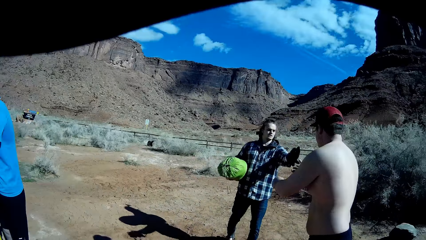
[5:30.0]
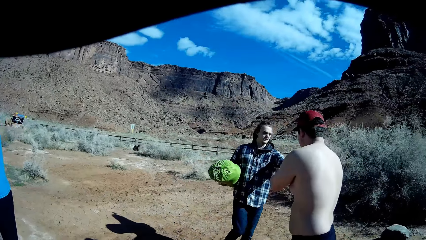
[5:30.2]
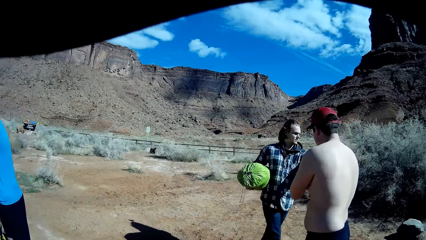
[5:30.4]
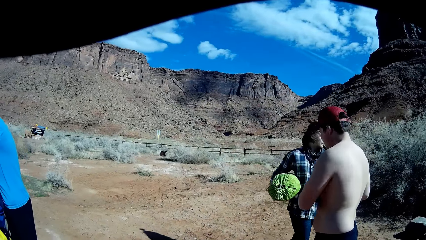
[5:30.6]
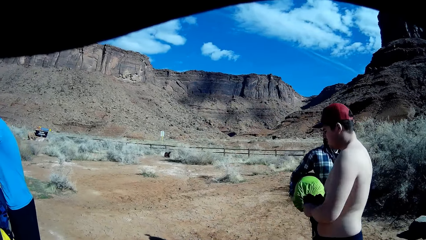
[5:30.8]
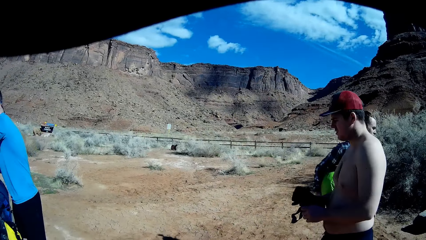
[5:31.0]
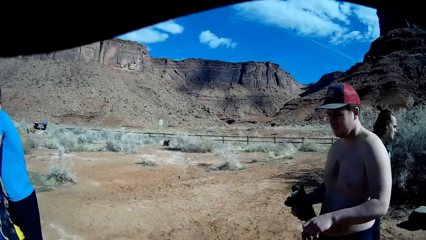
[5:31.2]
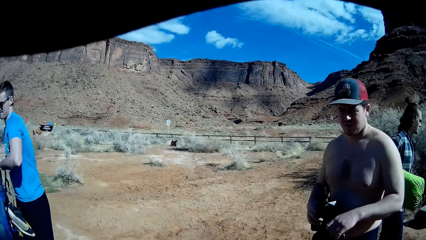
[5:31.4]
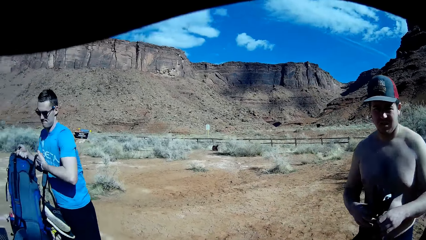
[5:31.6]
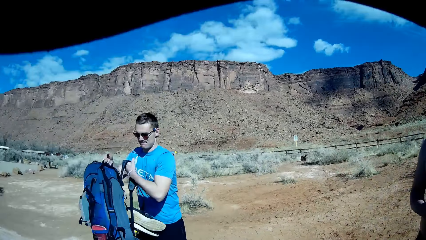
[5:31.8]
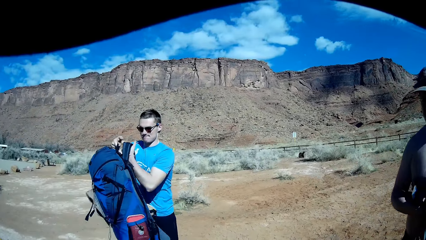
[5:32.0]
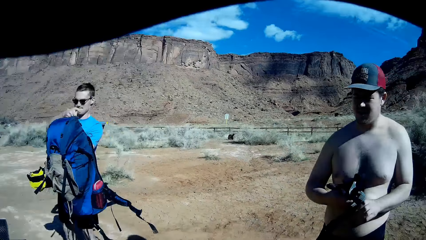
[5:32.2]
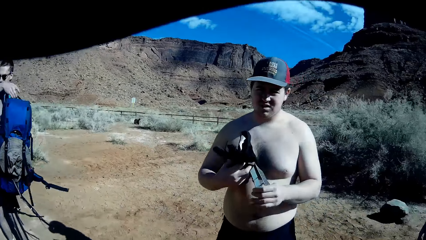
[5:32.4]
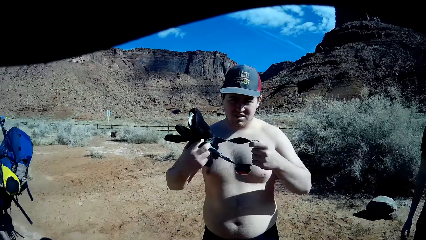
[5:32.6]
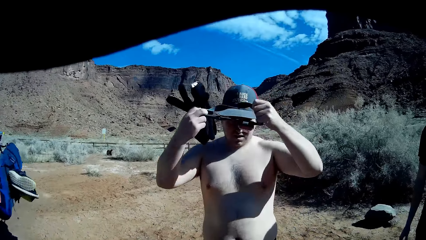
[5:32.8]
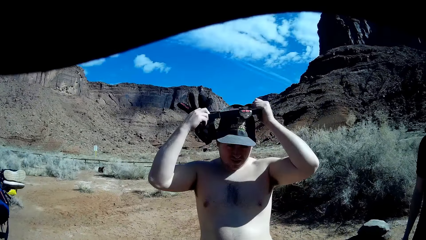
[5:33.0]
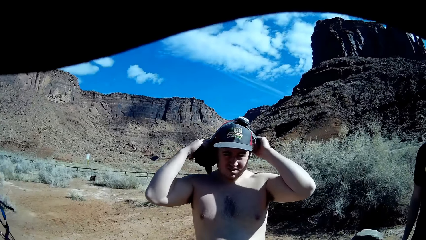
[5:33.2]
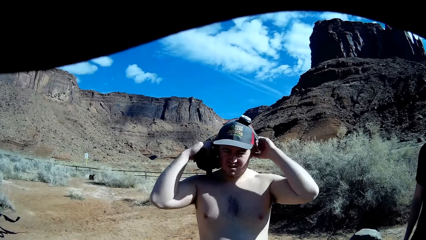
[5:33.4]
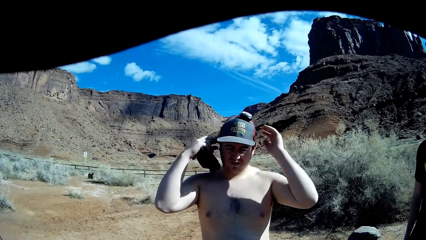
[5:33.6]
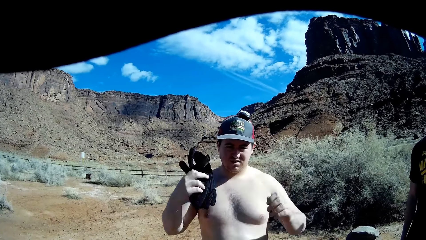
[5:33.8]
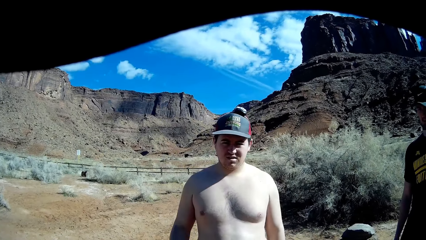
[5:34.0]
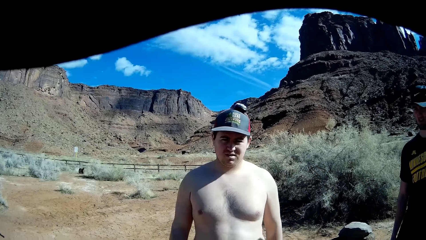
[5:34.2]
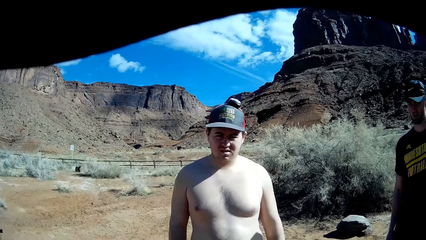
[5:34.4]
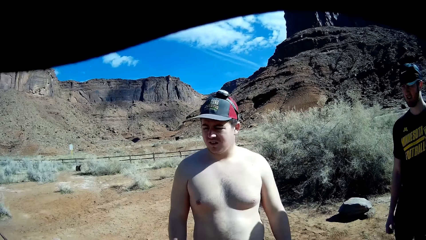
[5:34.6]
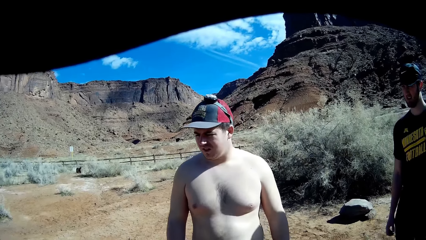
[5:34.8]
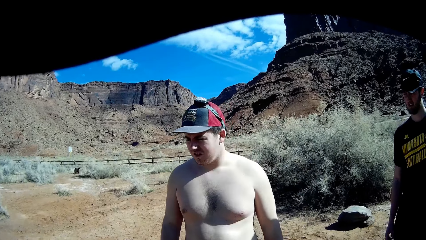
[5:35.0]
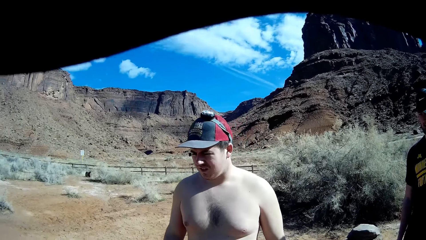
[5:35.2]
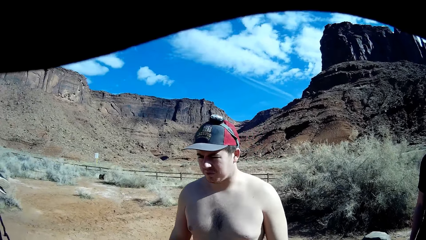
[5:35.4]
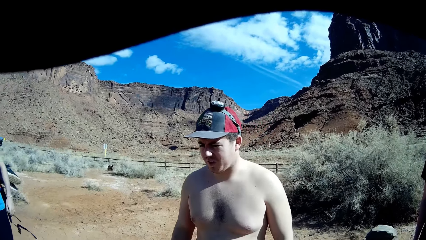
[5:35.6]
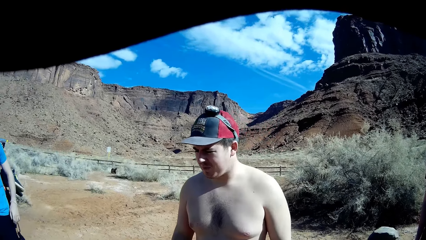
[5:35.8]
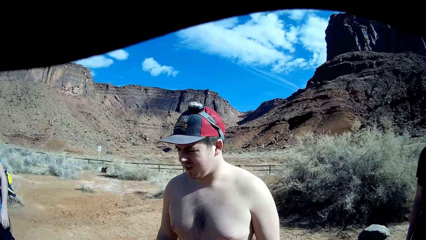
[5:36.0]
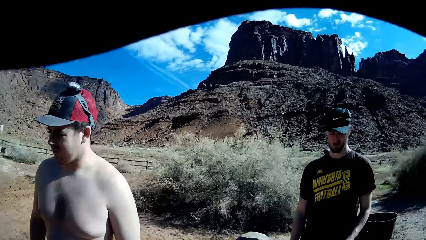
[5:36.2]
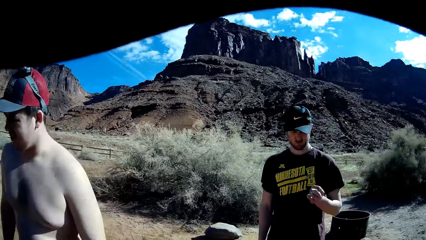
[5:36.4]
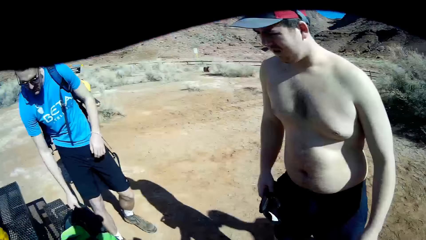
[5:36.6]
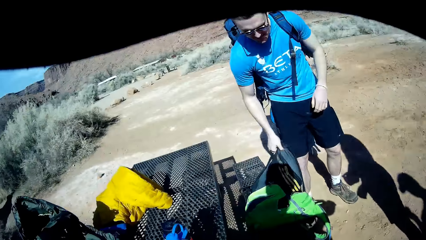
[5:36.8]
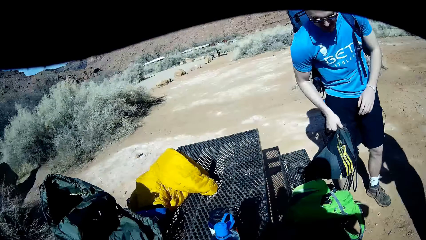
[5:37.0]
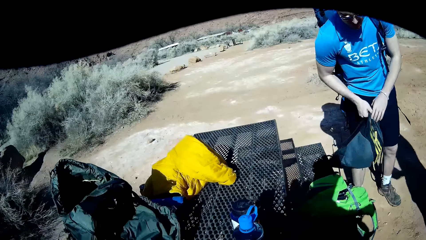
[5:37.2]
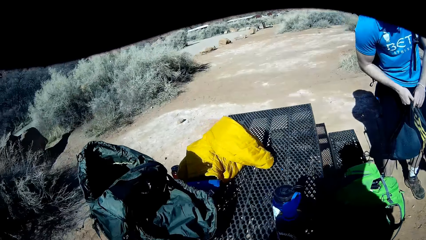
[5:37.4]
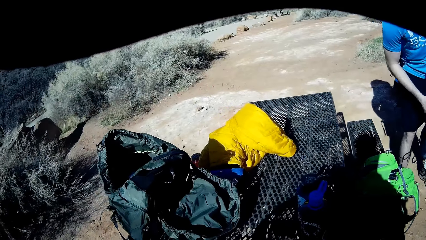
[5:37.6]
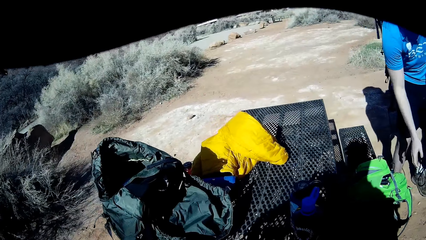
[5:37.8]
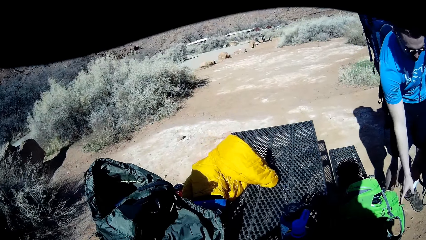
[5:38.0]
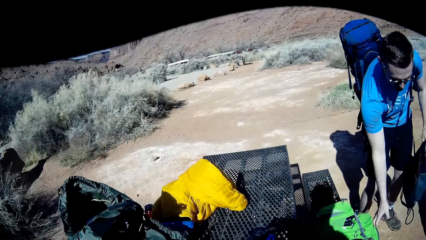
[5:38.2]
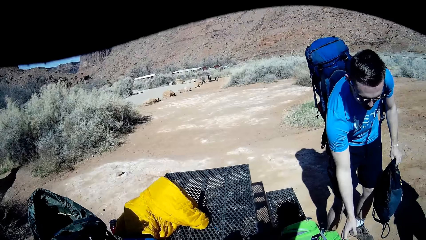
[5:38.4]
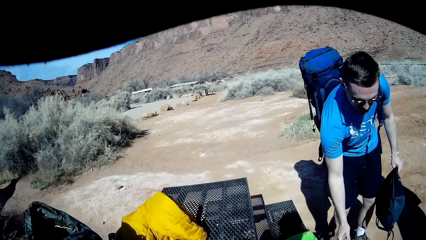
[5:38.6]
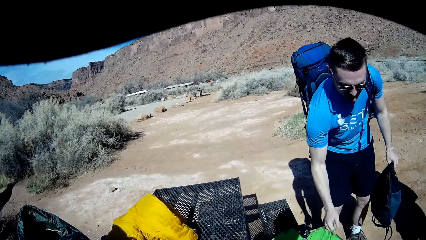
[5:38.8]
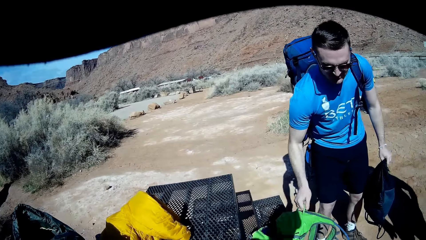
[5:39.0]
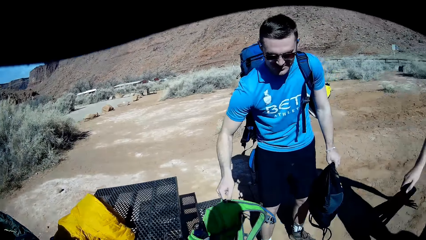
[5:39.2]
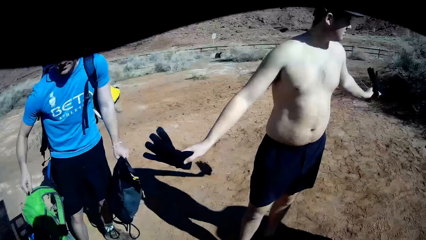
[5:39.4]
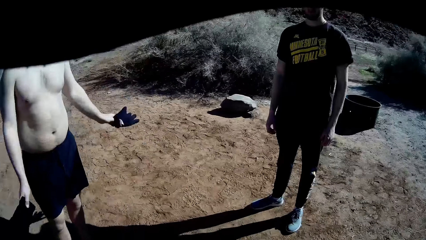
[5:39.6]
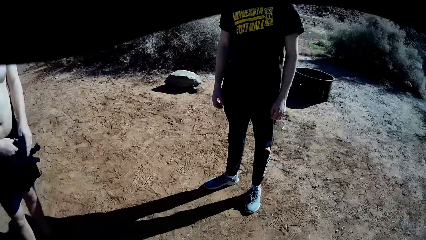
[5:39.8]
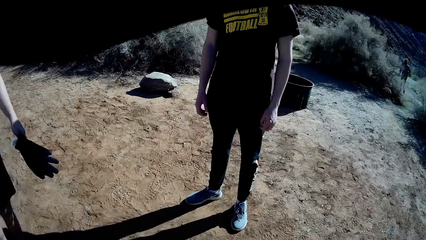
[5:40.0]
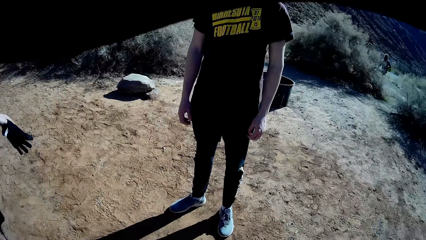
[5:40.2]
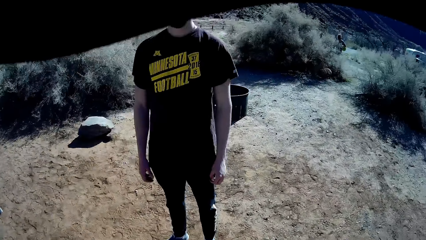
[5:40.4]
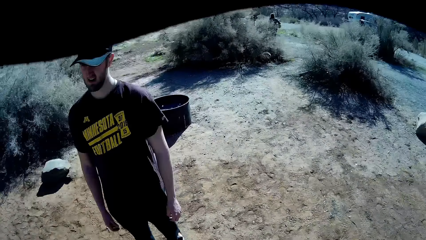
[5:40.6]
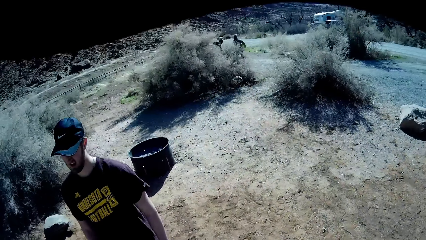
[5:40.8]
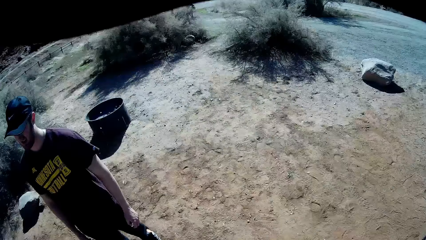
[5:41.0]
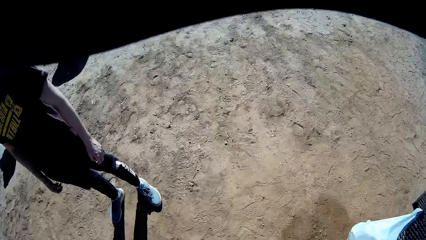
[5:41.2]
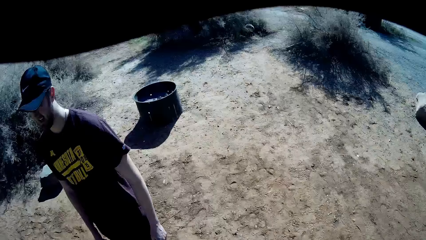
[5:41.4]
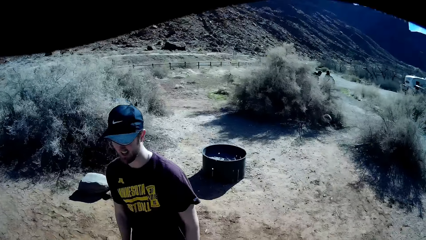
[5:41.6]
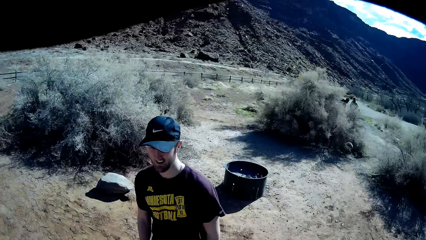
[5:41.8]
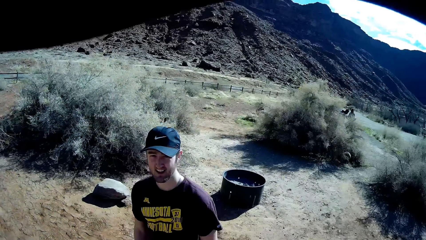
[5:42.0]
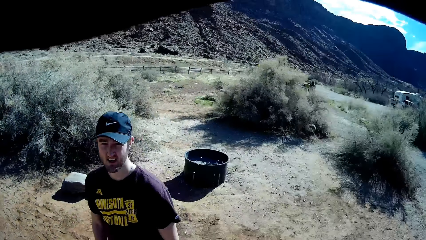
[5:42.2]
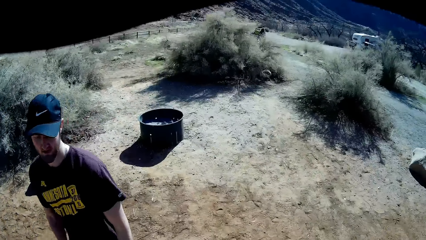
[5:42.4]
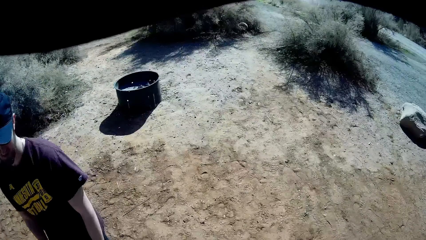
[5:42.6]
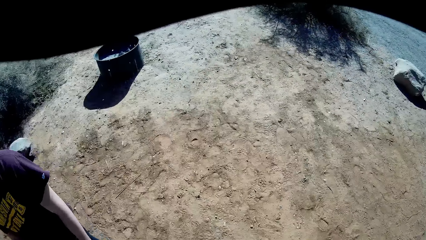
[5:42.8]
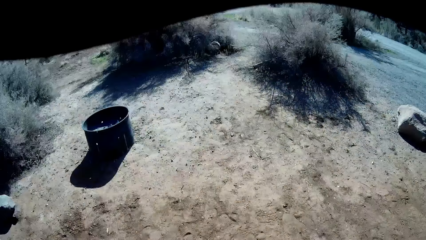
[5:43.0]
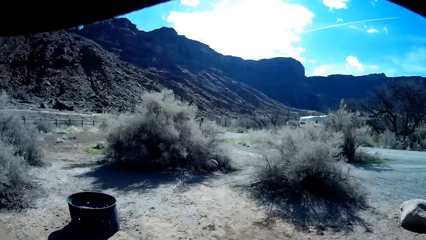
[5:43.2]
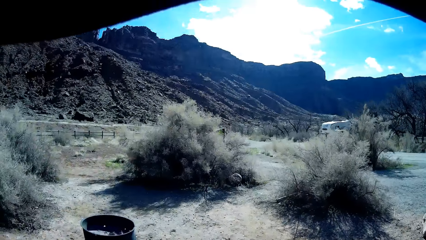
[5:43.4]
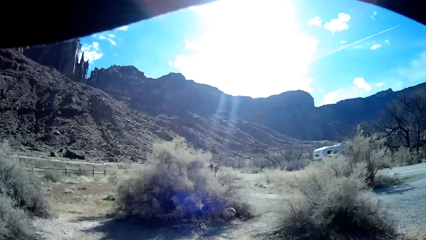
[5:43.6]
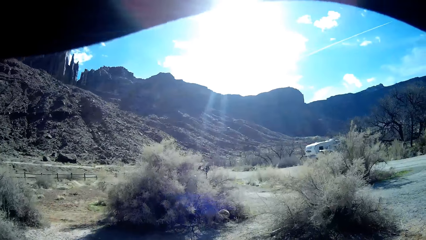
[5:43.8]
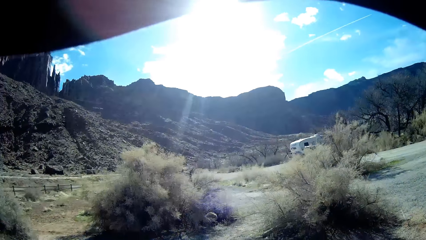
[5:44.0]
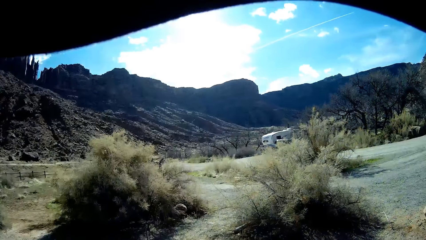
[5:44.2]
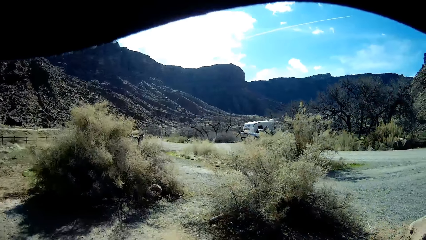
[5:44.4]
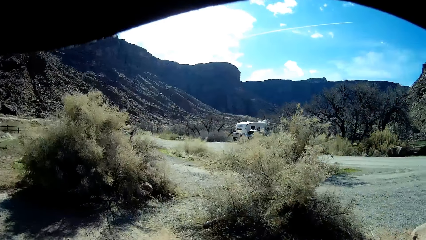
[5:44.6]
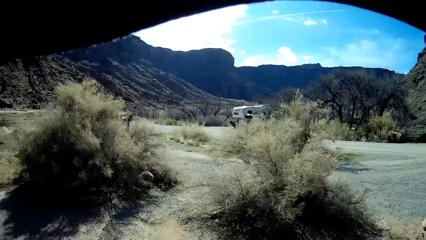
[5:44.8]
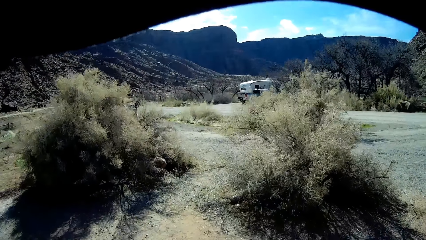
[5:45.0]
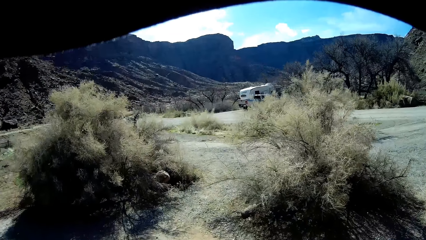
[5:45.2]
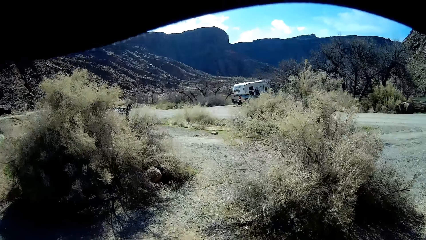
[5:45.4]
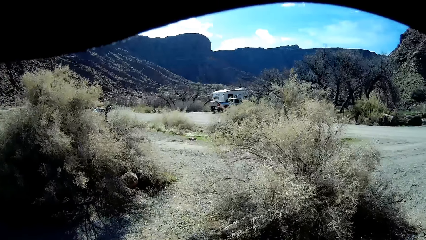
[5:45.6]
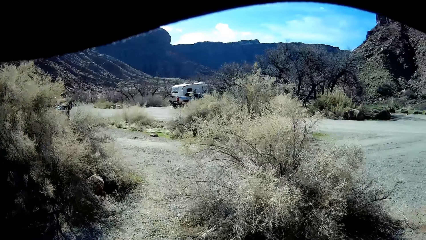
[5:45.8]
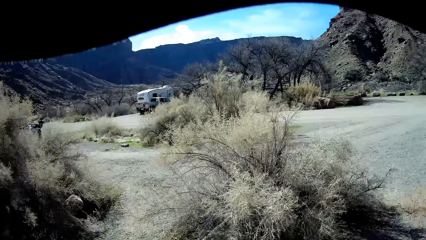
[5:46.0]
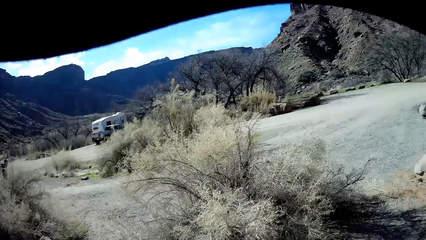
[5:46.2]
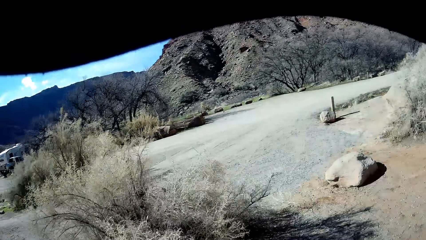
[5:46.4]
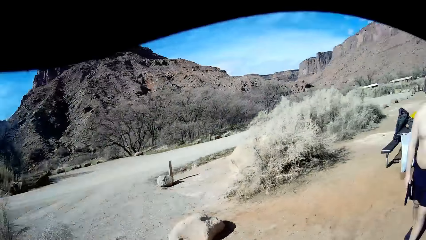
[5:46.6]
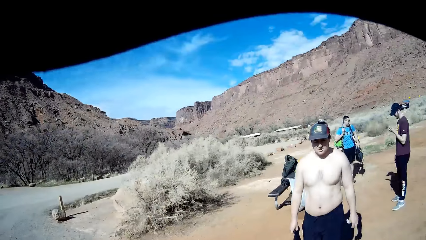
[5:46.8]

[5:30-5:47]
The man collects a purse with both hands from another man. A third man lifts the backpack with both hands. The first man wears a head torch on his head with both hands. The first man interacts with the camera wearer. The third man picks up a bag from the bench with his right hand. The camera wearer walks around the open field.
